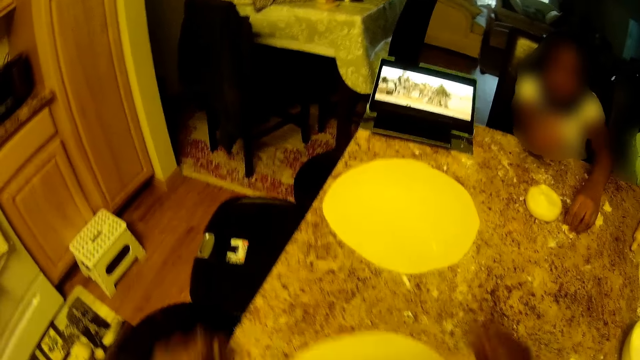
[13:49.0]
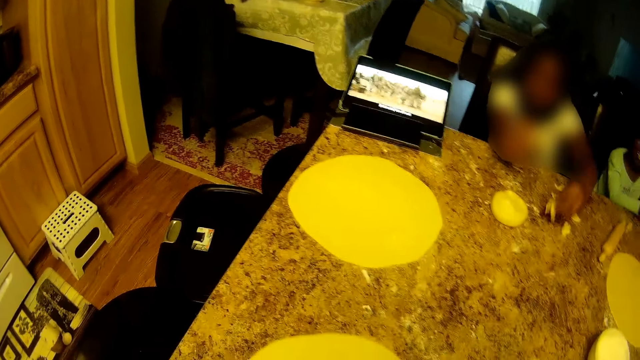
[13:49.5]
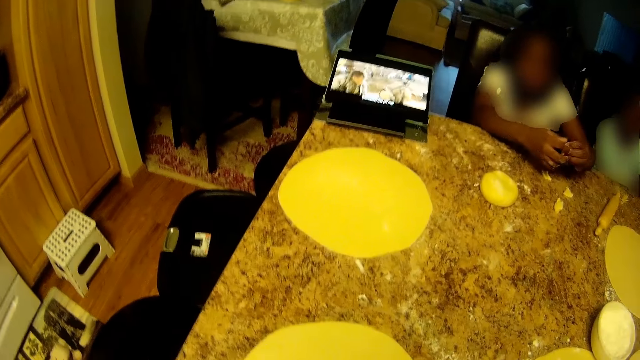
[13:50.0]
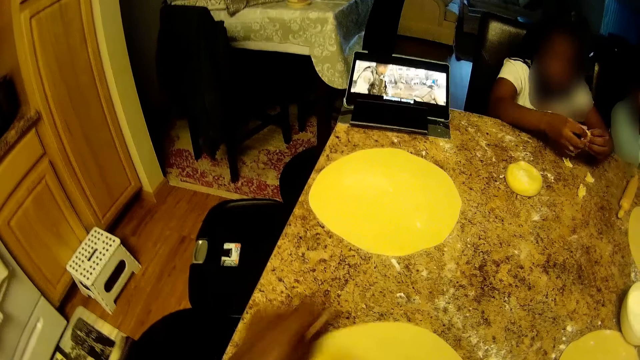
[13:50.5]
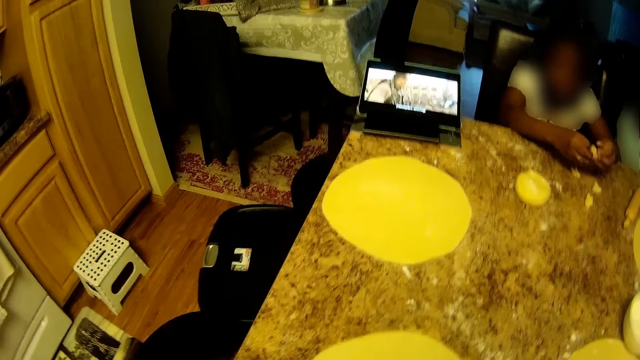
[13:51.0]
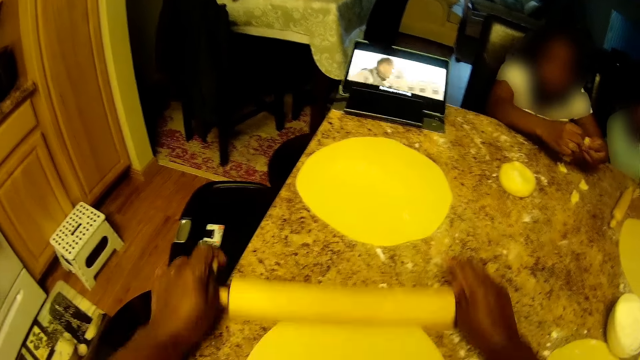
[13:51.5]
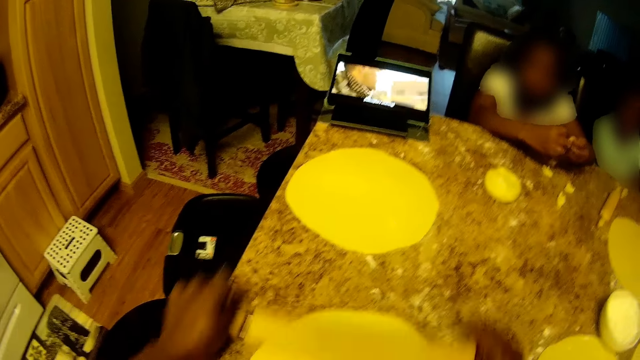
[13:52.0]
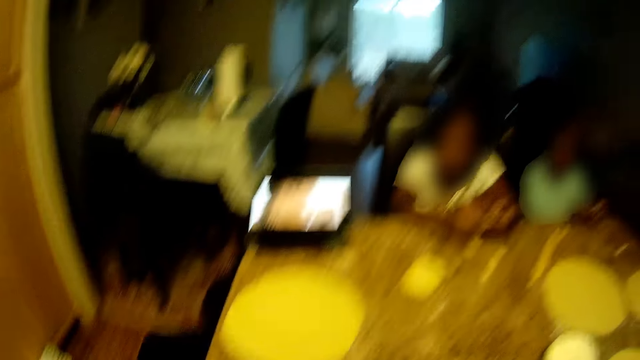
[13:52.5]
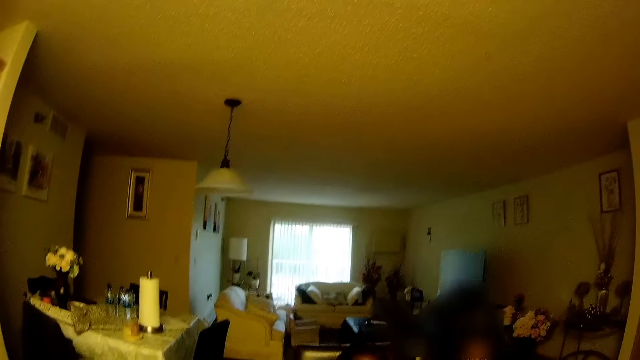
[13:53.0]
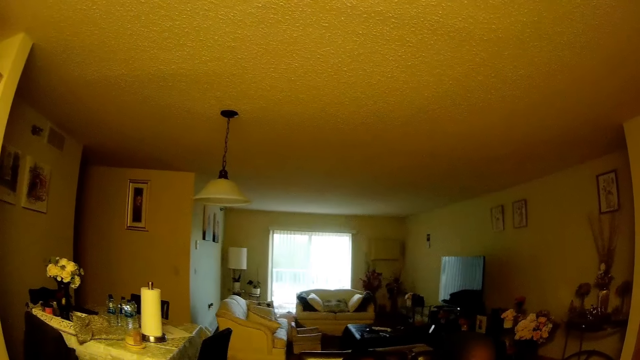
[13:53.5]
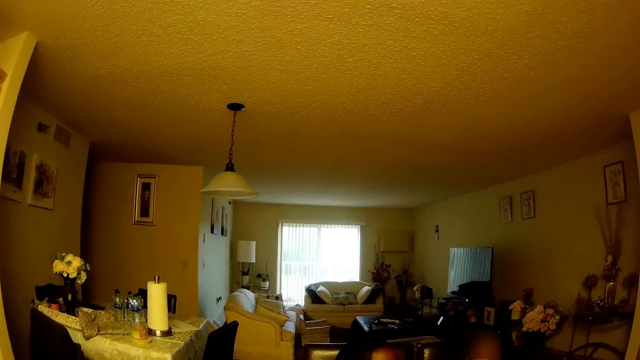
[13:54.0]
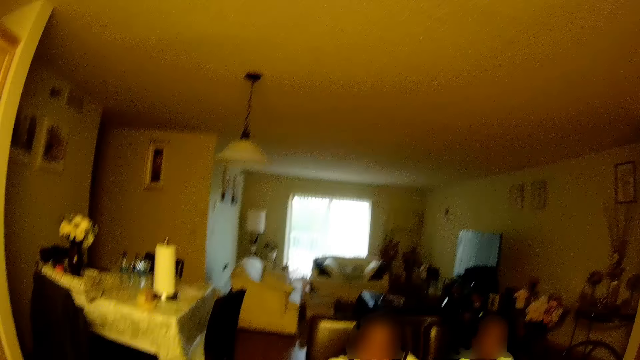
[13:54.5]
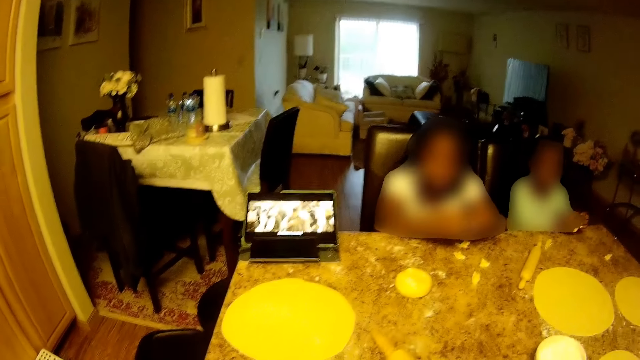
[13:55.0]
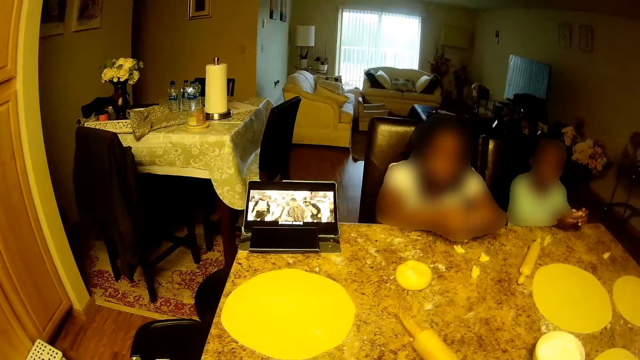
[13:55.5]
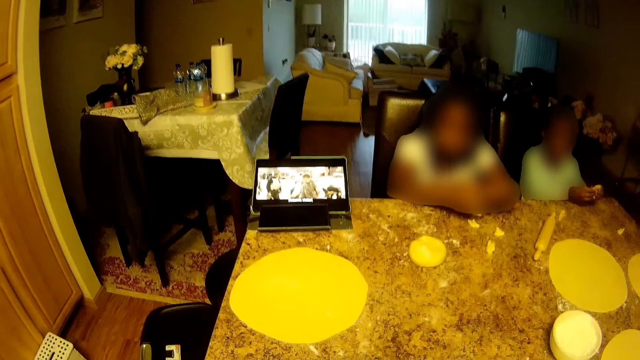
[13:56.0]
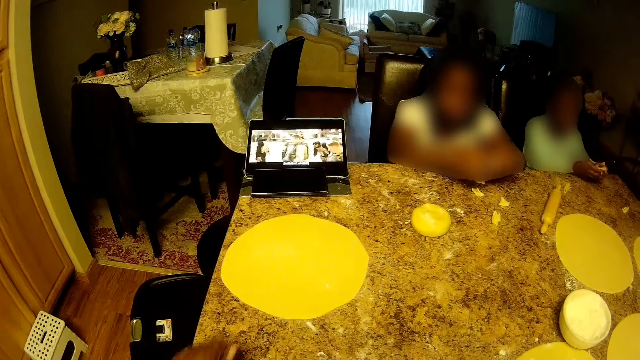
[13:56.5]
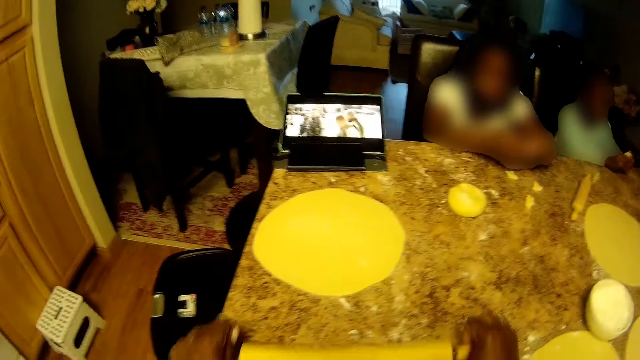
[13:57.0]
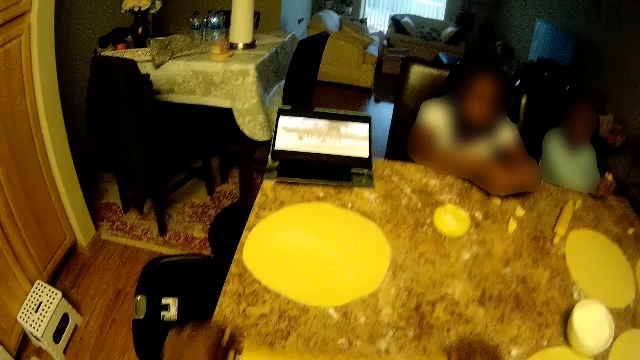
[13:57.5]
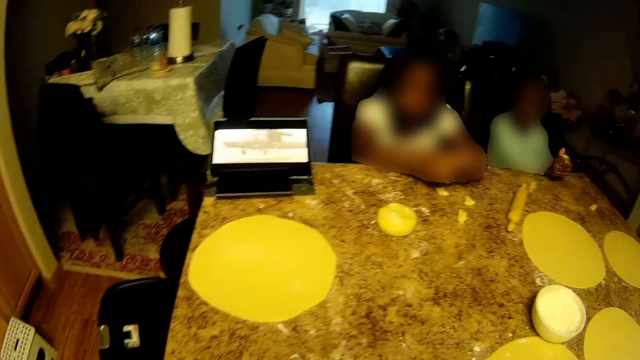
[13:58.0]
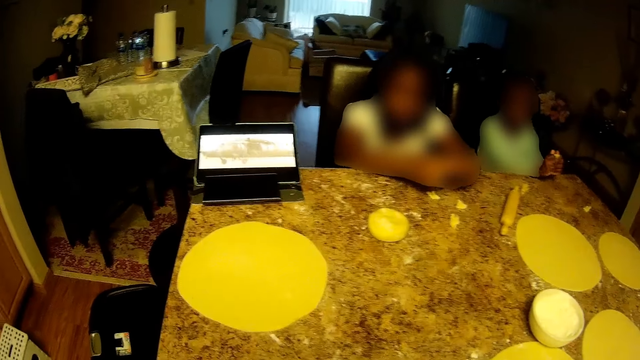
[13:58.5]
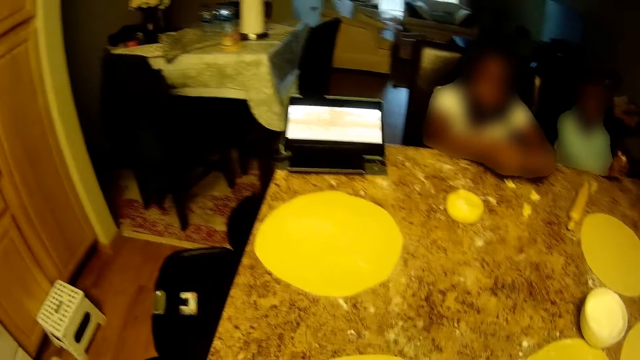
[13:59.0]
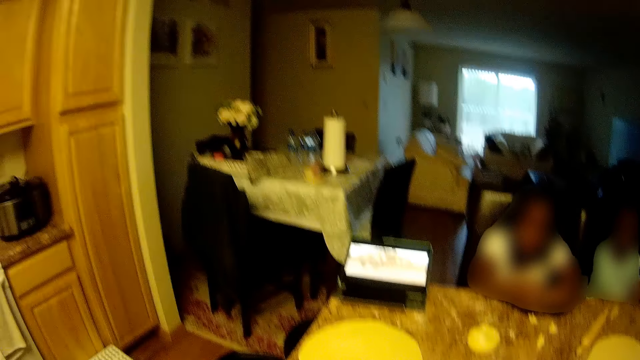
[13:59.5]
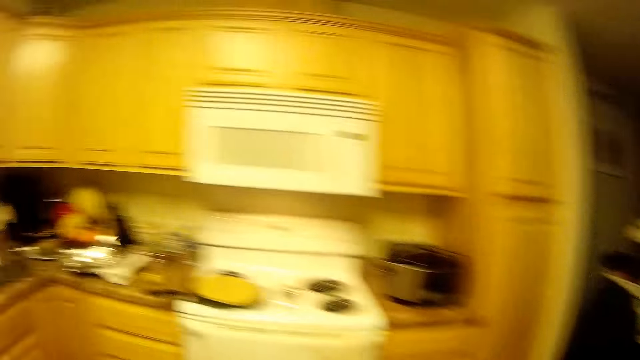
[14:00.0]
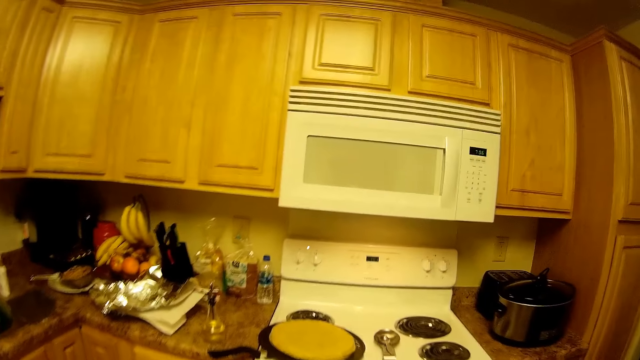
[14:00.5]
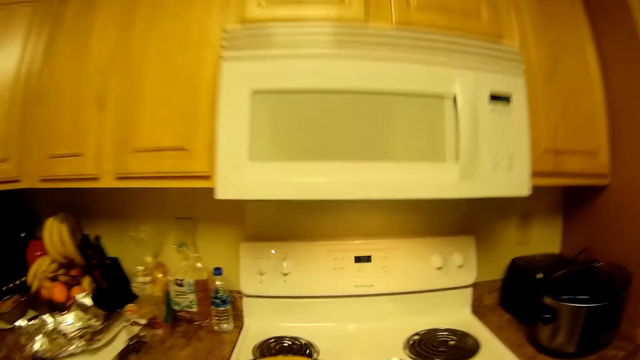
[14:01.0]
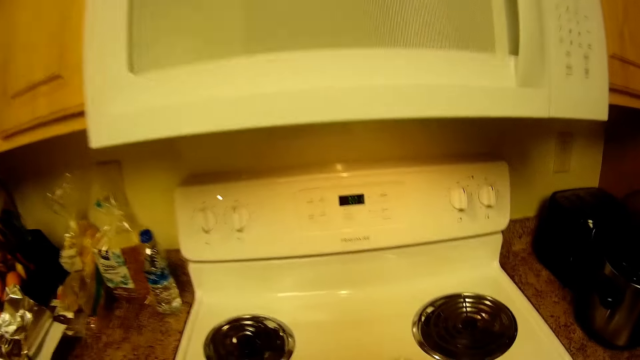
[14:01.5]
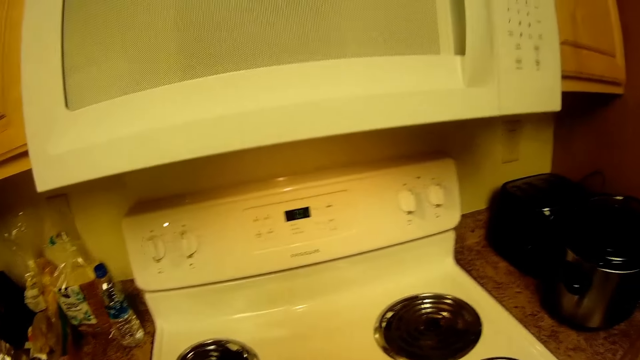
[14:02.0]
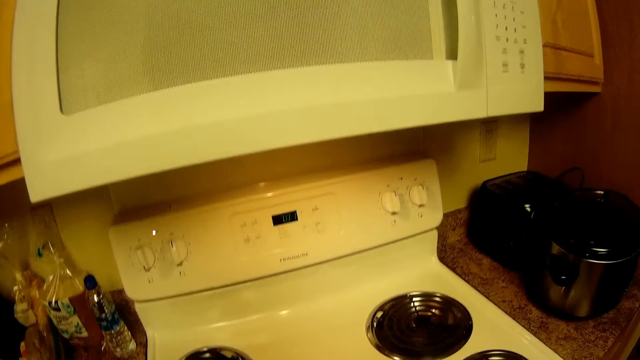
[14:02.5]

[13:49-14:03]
A girl talks to the camera wearer. The camera wearer drops the rolling pin on the table with her right hand. She picks up the rolling pin from the table with her right hand. She flattens a flour dough on the table with the rolling pin in her hands. She looks around.

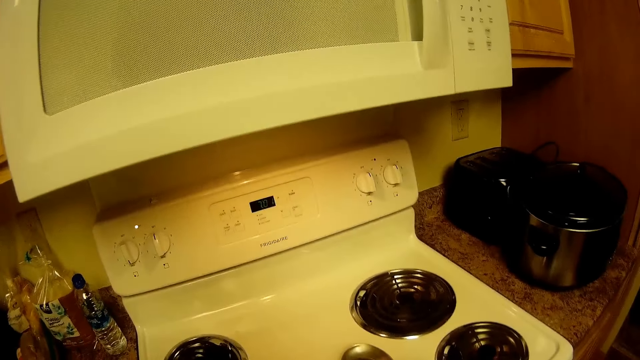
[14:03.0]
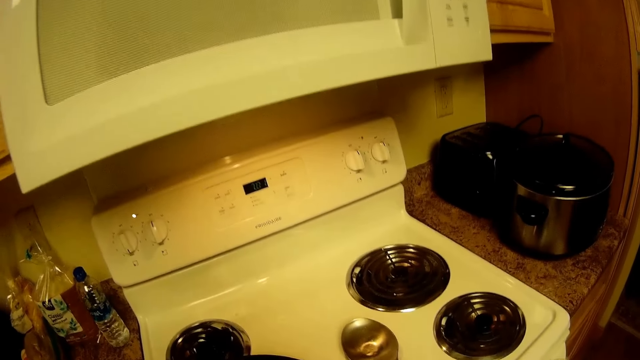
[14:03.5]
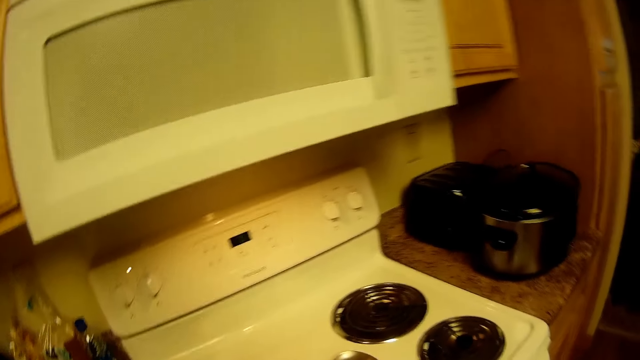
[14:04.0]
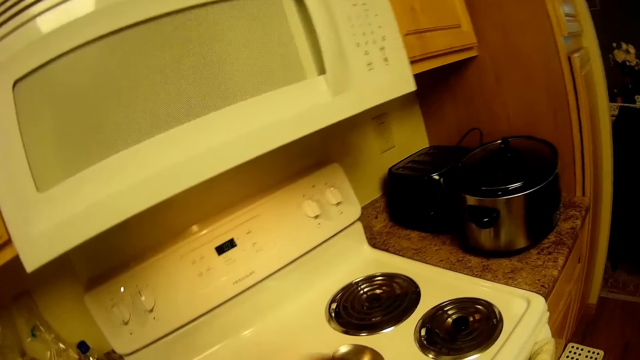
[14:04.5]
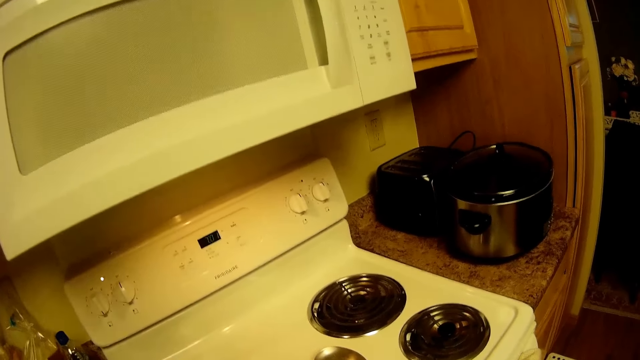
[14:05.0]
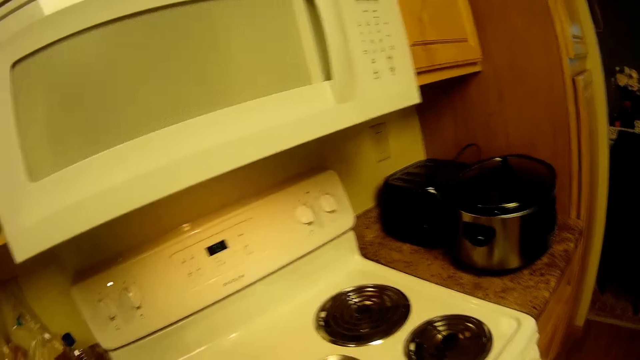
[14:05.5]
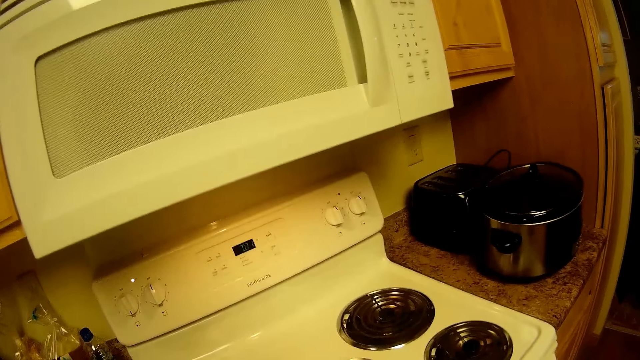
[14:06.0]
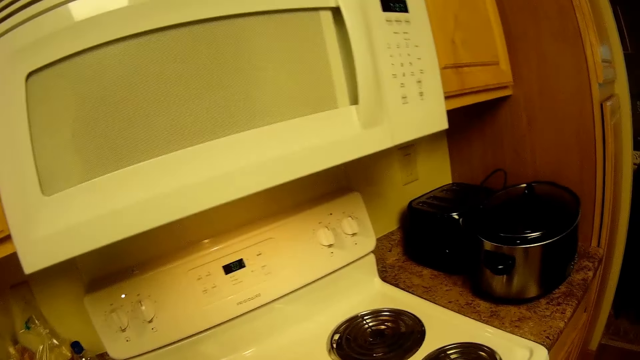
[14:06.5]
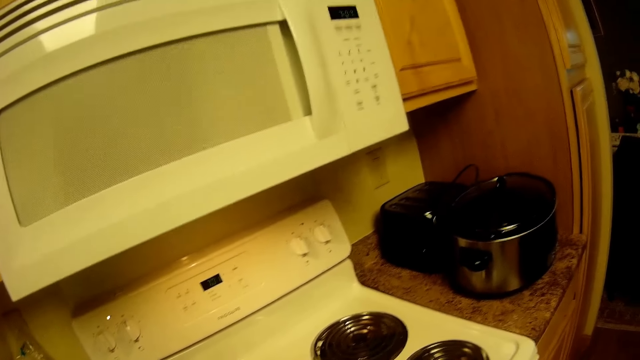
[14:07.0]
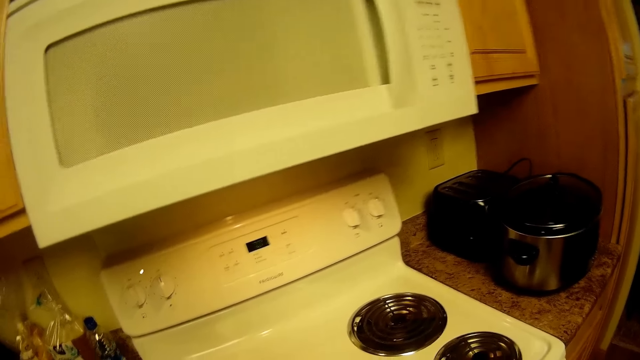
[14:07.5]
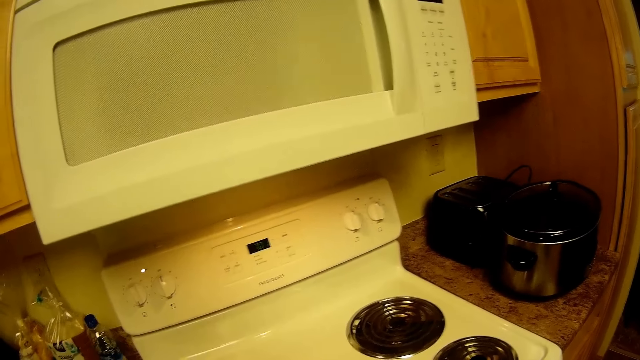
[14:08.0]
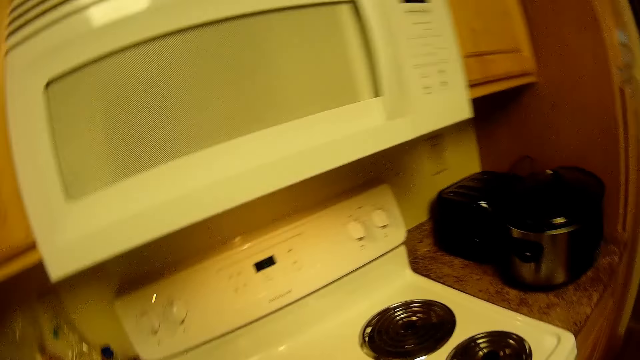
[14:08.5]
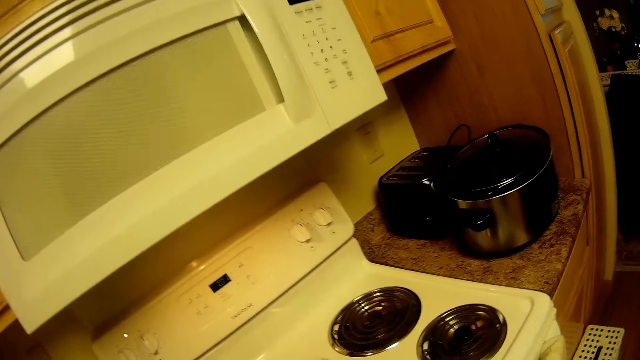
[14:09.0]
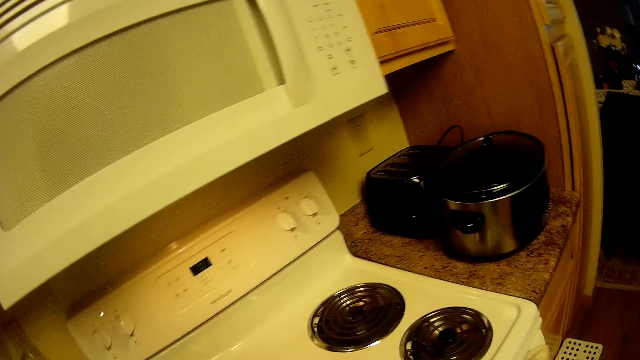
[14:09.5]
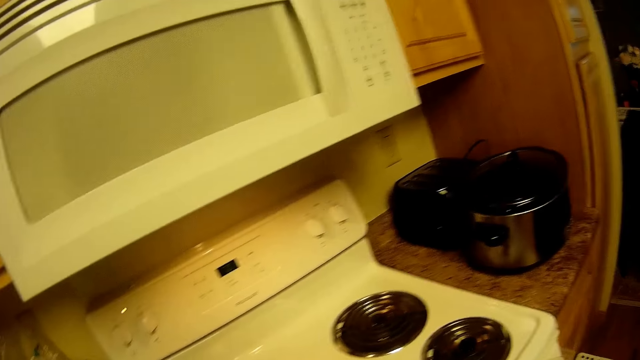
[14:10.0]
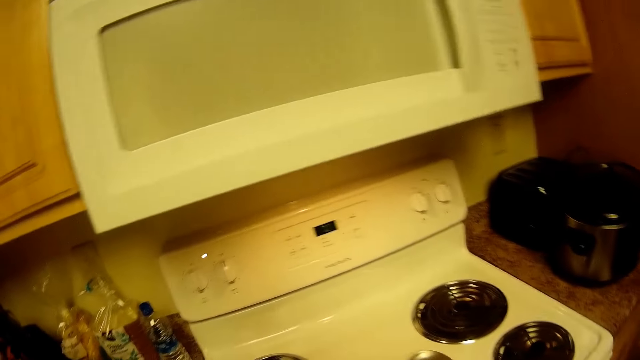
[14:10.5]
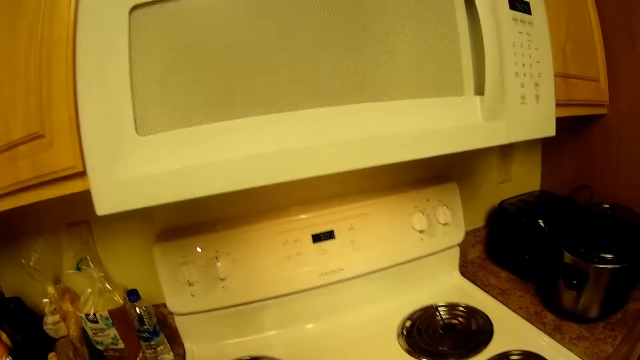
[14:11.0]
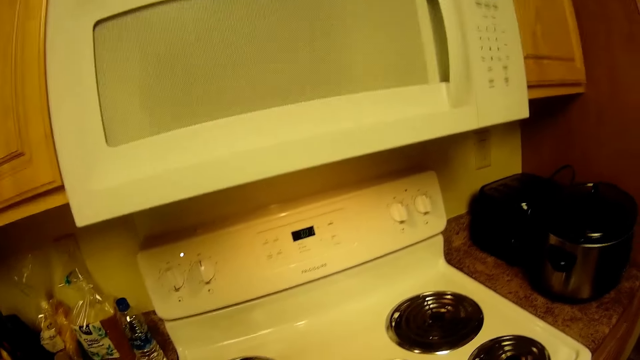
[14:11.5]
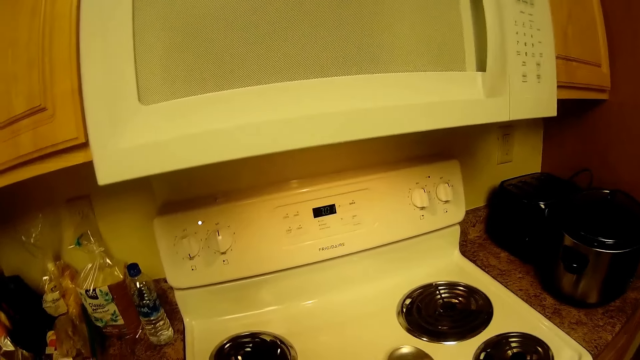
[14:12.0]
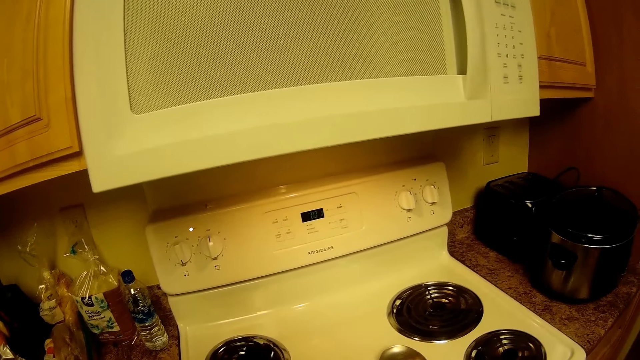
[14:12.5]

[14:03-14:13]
The camera wearer converses with a boy.
